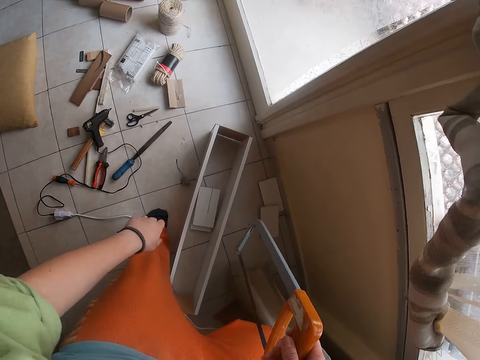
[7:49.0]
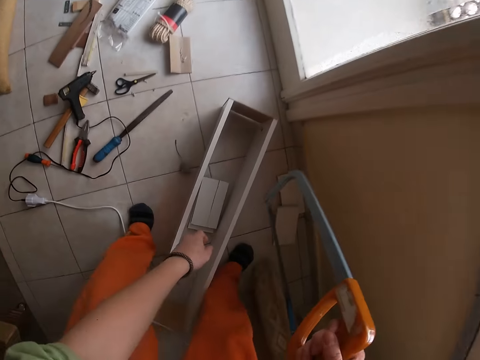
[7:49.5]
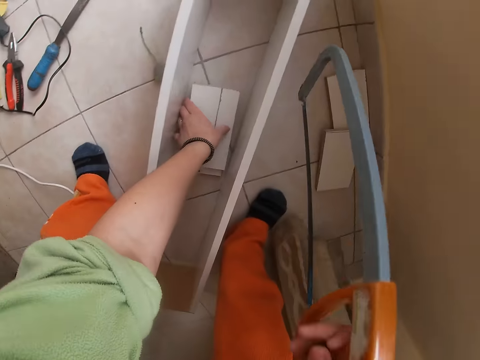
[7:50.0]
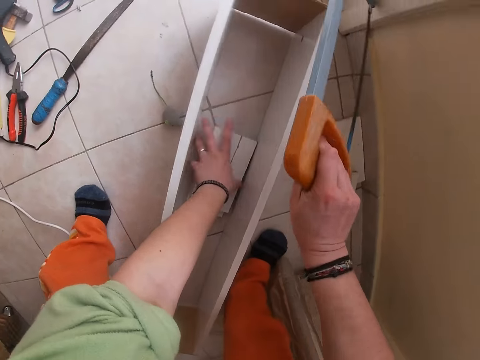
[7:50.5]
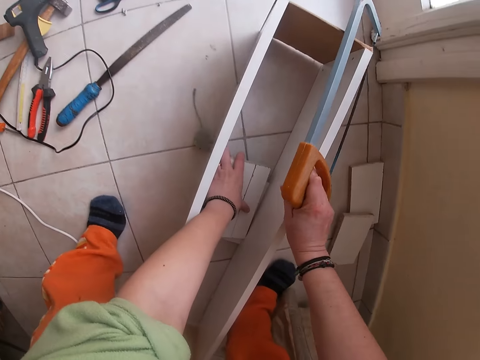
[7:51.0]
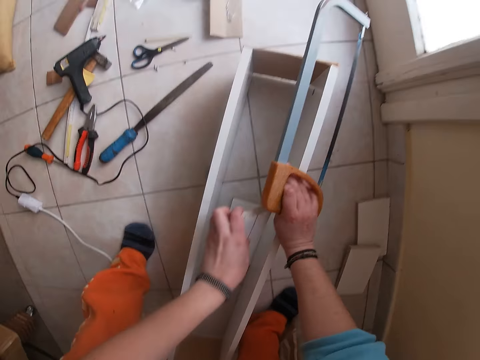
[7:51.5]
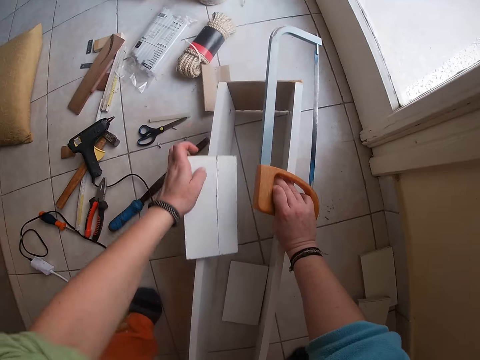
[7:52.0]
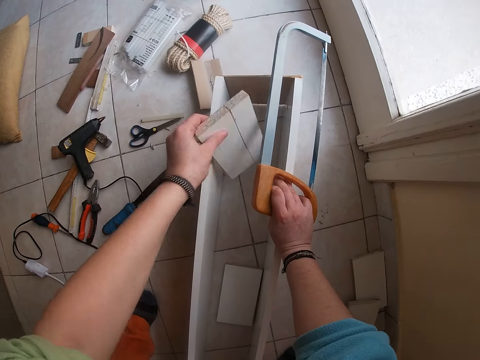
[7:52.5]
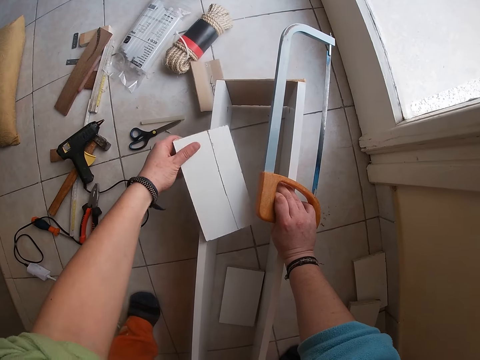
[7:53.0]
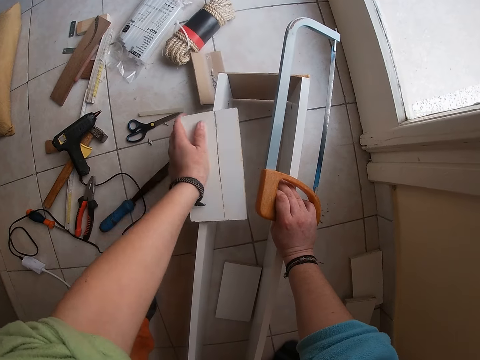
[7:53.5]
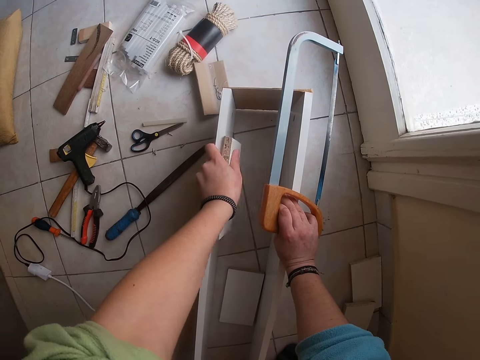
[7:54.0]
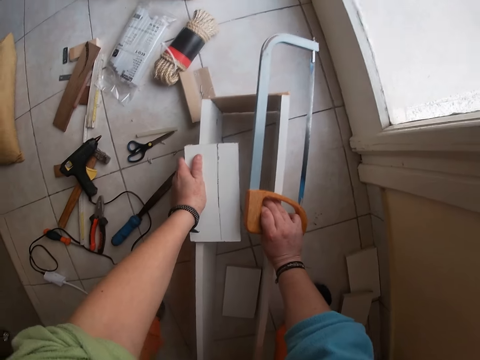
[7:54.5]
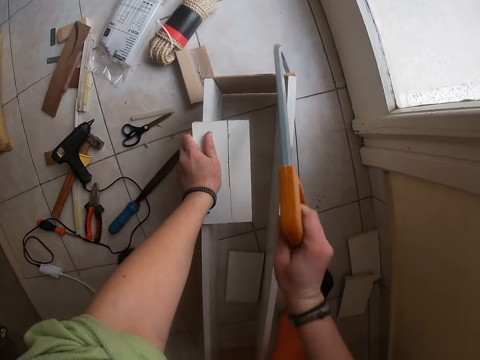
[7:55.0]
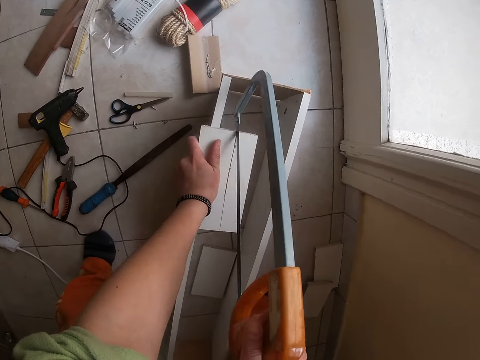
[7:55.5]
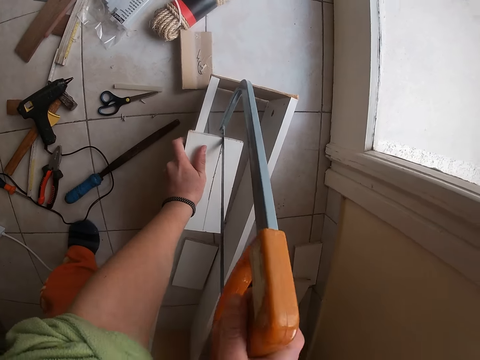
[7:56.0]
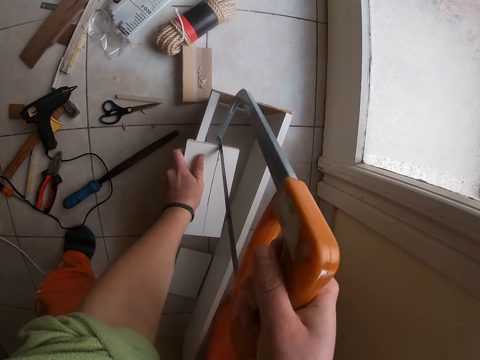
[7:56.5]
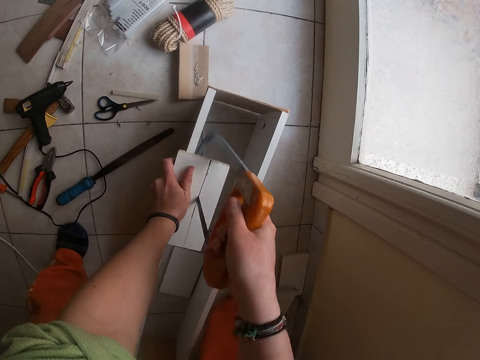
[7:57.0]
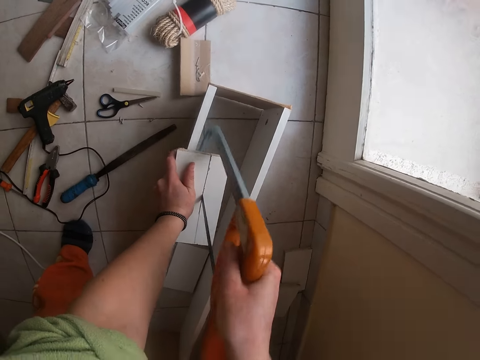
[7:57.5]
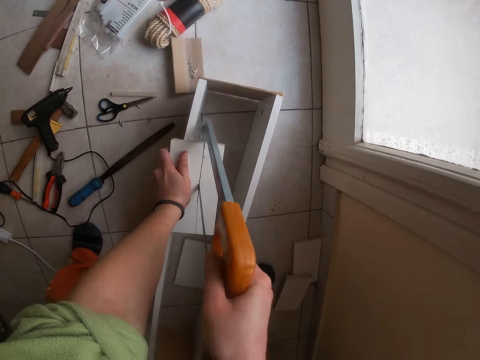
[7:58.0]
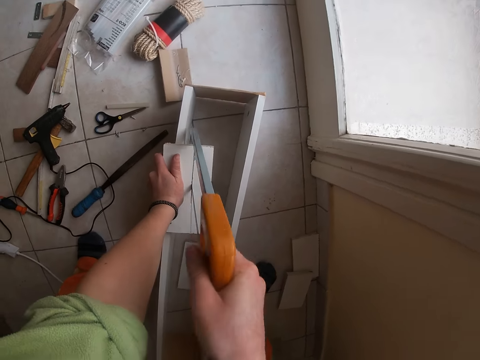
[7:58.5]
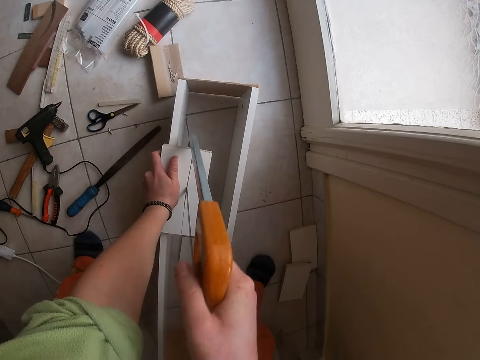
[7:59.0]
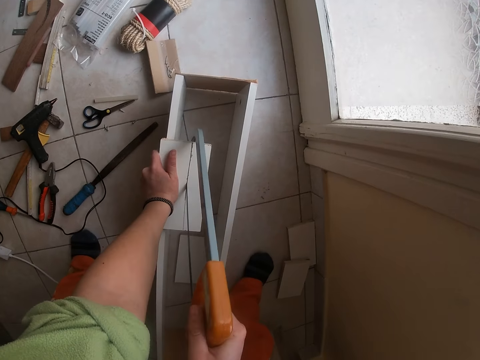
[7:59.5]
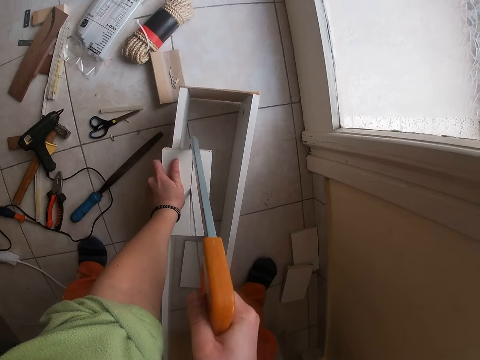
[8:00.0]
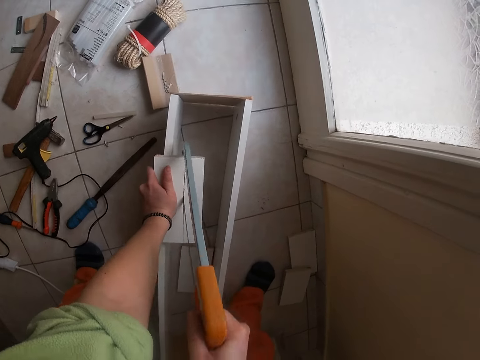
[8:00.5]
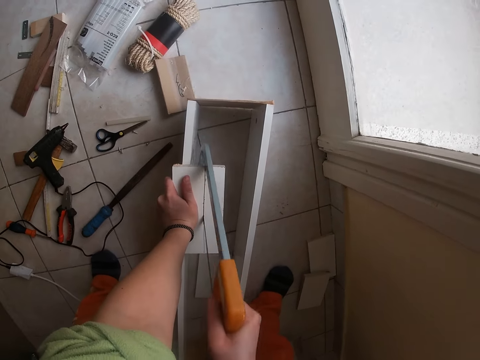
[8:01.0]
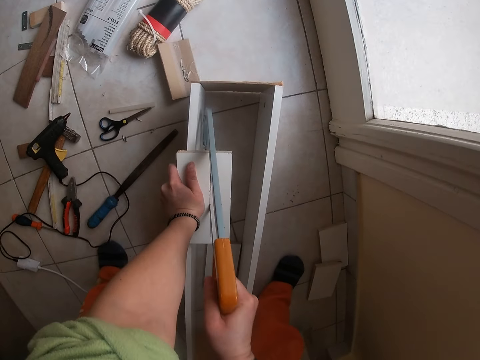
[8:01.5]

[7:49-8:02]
The camera wearer picks up a wood from the ground with his left hand. He touches the wood. He cuts the wood with a saw in his right hand.

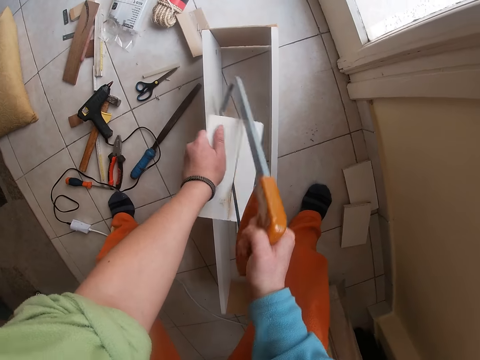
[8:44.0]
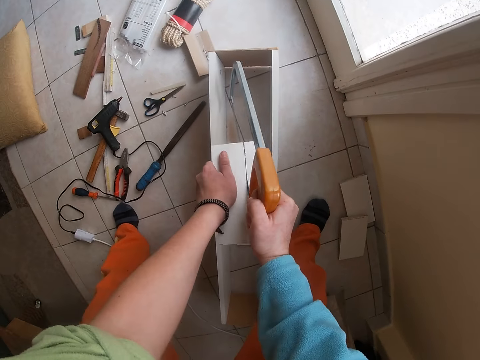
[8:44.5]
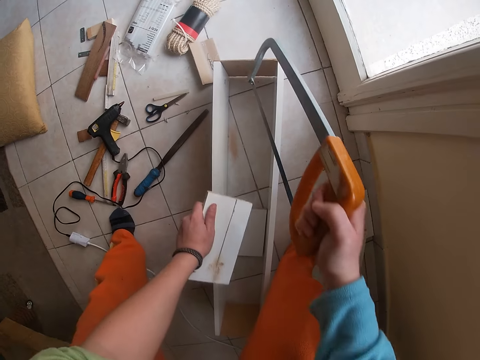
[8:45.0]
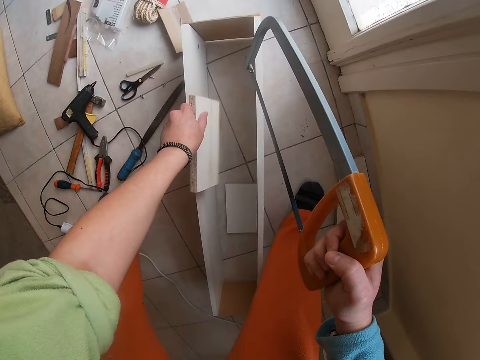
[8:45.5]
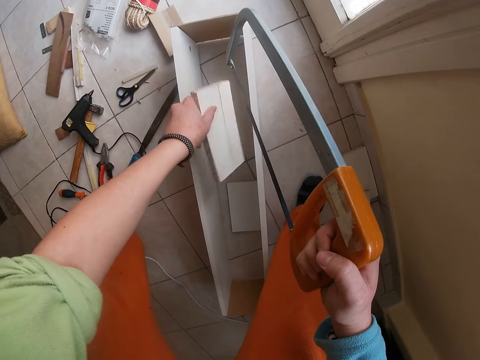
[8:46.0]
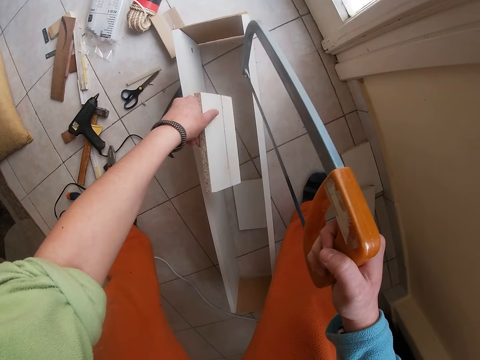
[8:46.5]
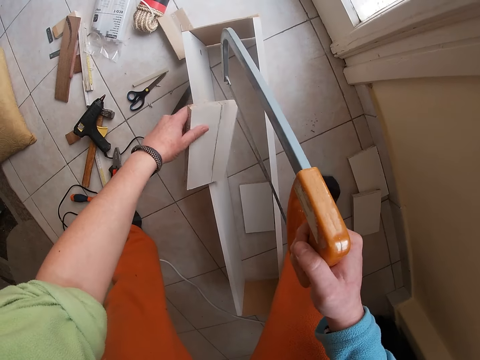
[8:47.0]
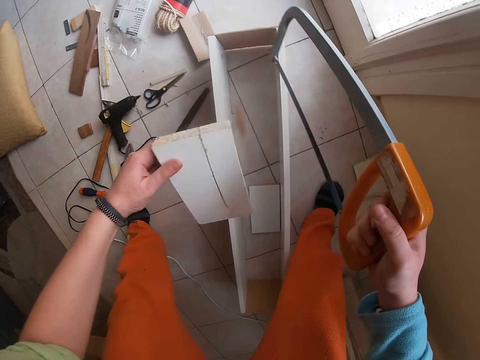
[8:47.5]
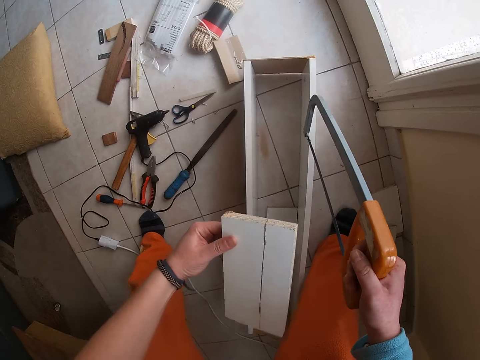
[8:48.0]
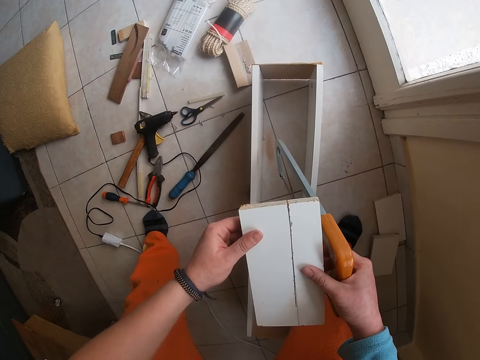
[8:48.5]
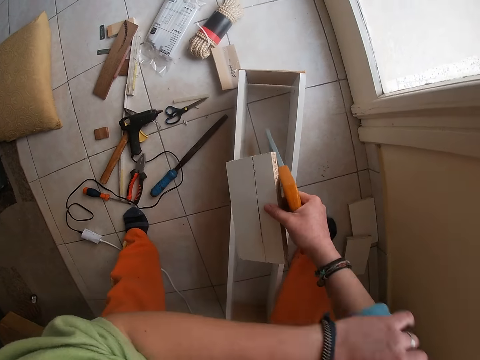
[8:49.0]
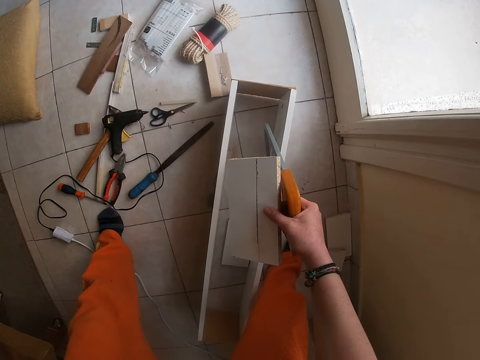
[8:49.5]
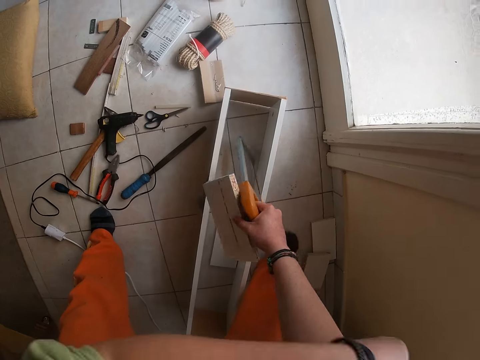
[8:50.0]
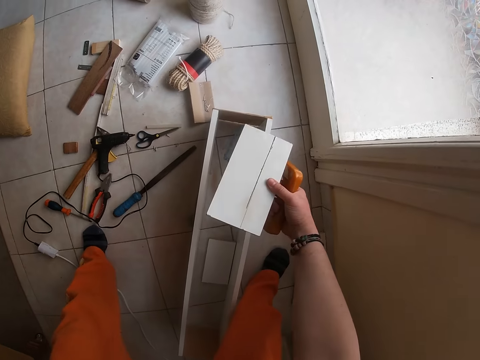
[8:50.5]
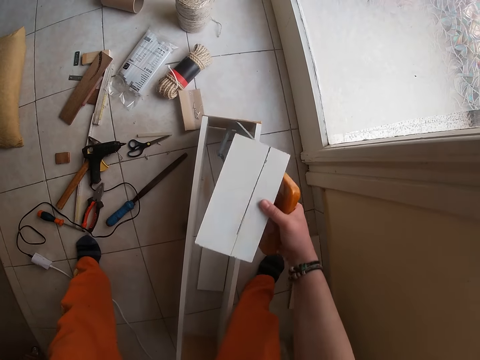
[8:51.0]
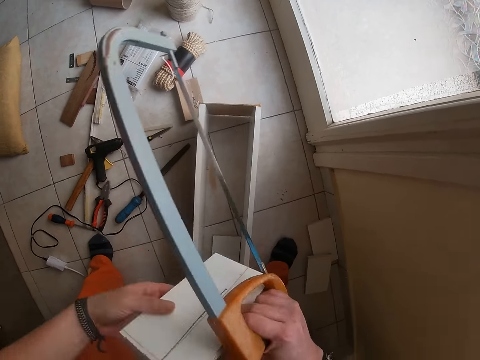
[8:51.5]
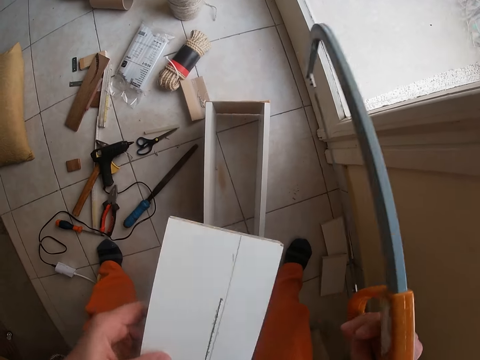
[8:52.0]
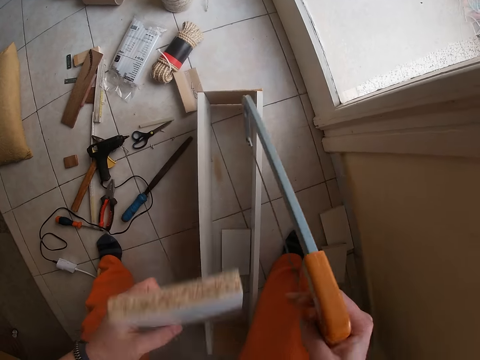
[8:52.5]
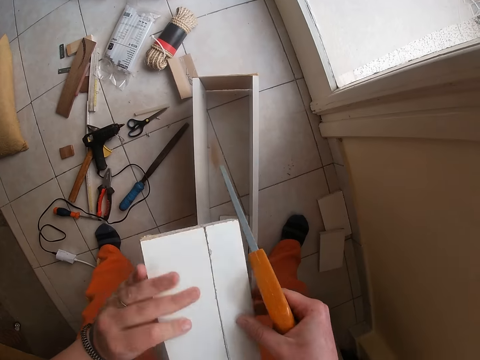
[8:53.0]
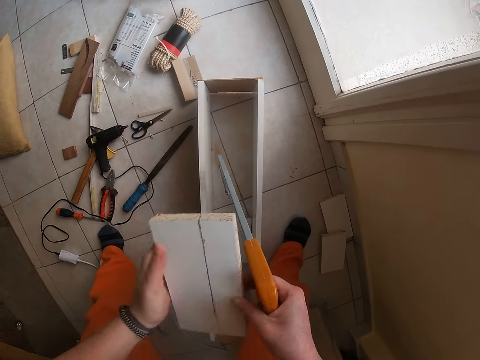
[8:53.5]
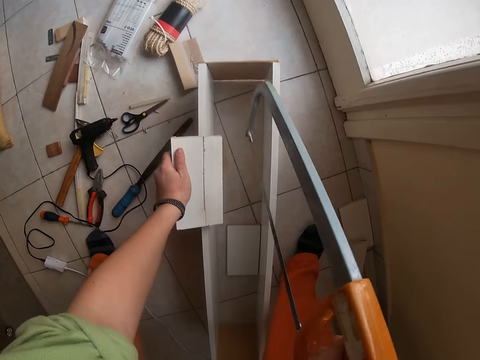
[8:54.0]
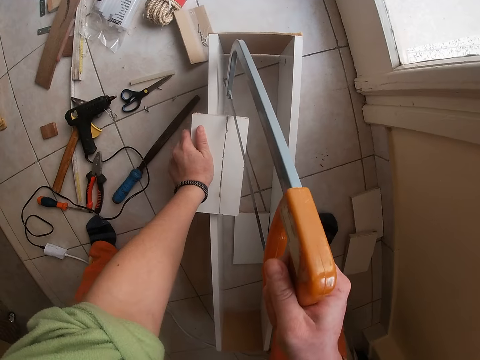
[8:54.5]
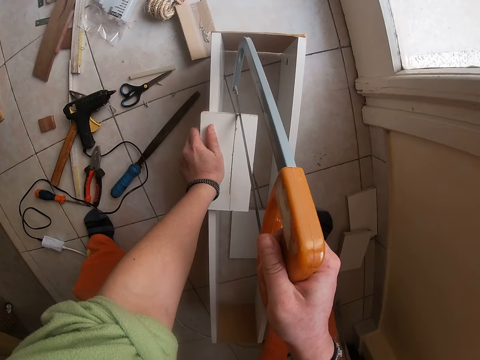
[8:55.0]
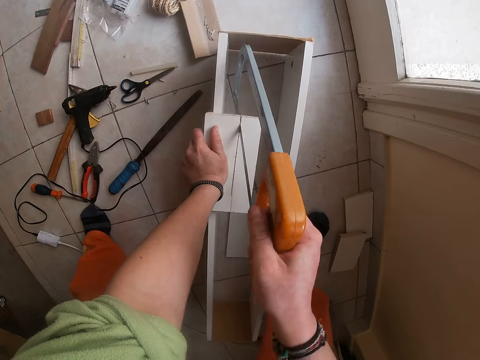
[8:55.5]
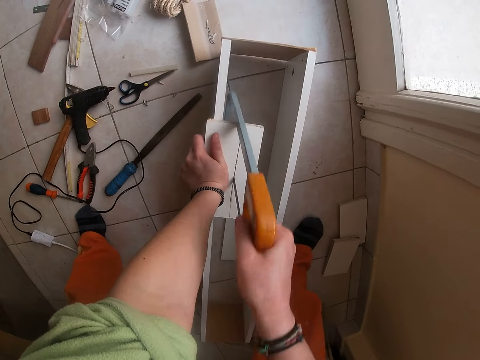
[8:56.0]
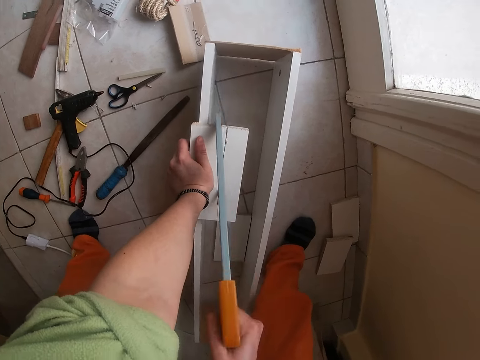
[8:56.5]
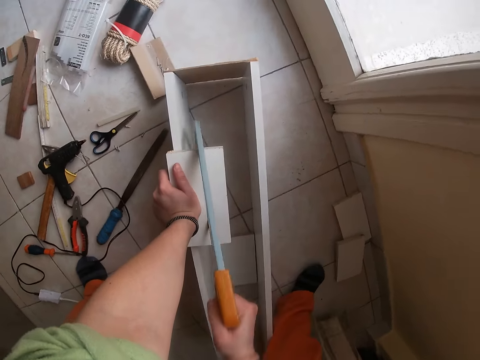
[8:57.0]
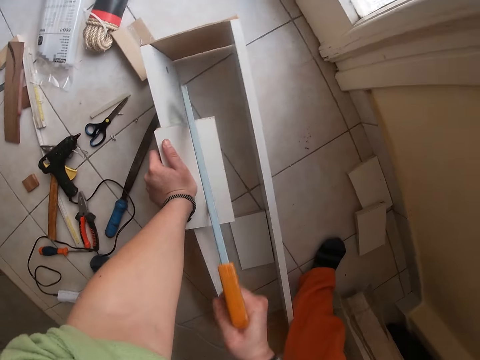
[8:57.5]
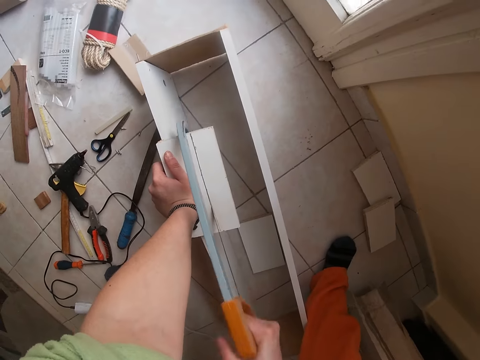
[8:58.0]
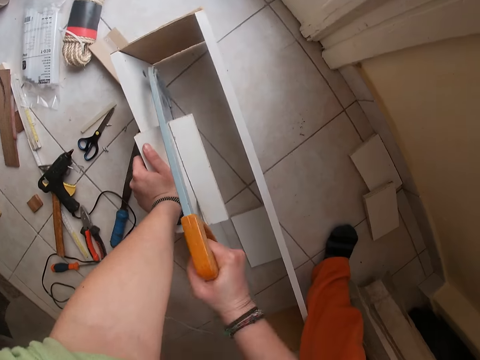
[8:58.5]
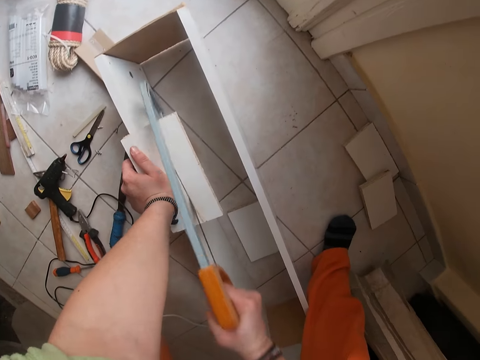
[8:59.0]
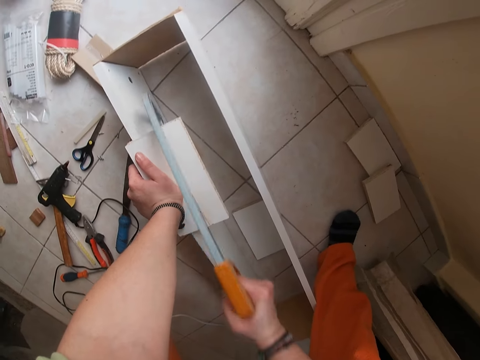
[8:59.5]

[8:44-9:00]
The camera wearer removes the dust from the wood with his left hand. He knocks the wood. He folds the clothes. He cuts the wood with a saw in his right hand.
